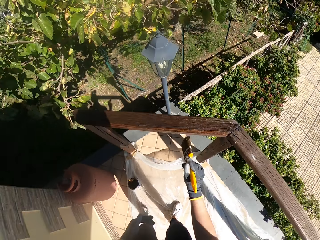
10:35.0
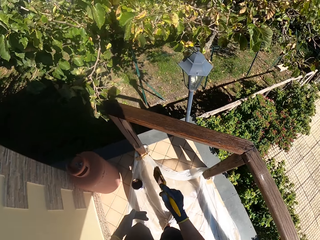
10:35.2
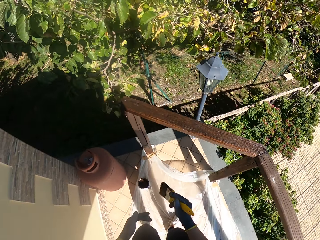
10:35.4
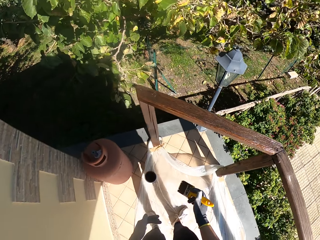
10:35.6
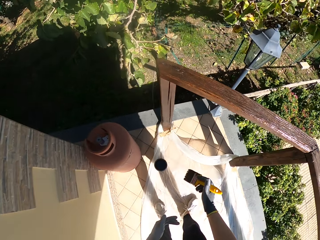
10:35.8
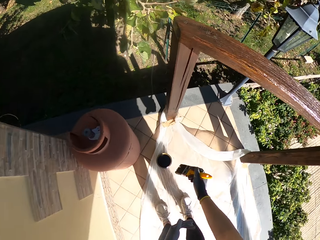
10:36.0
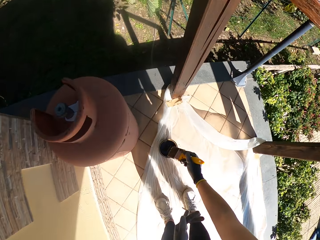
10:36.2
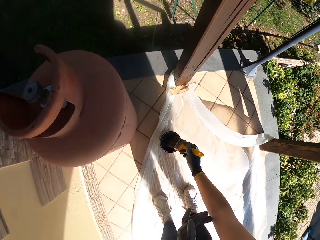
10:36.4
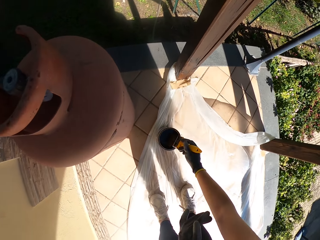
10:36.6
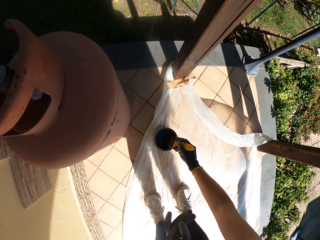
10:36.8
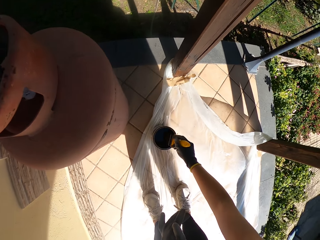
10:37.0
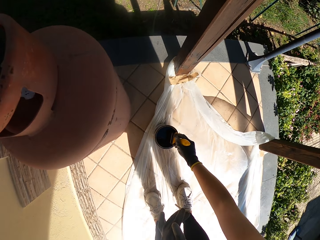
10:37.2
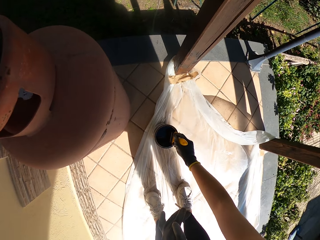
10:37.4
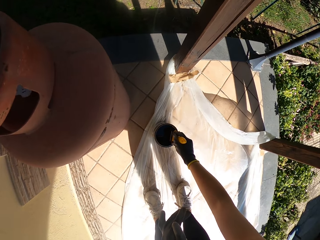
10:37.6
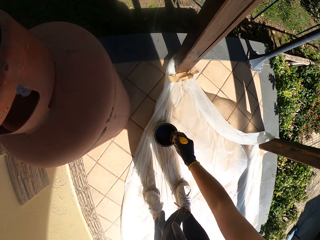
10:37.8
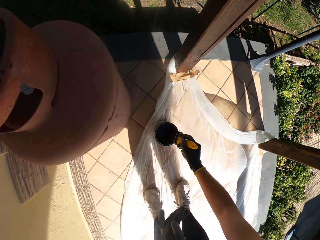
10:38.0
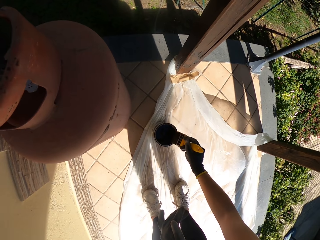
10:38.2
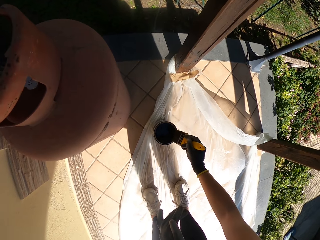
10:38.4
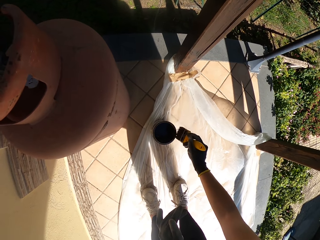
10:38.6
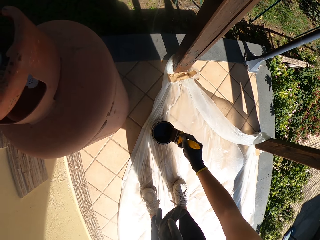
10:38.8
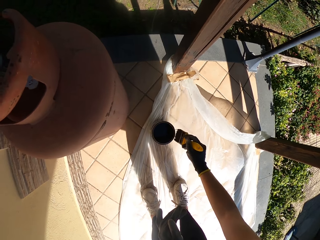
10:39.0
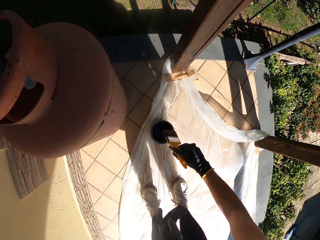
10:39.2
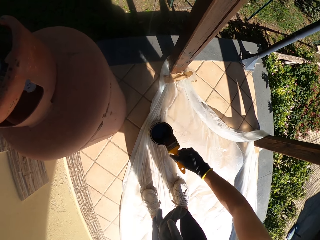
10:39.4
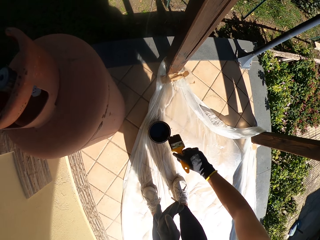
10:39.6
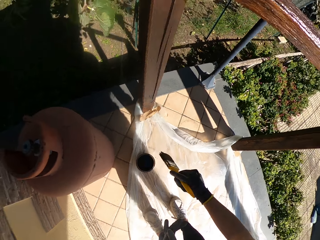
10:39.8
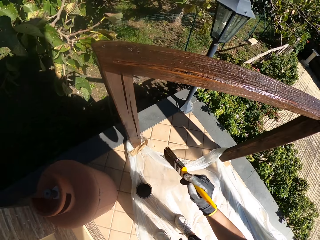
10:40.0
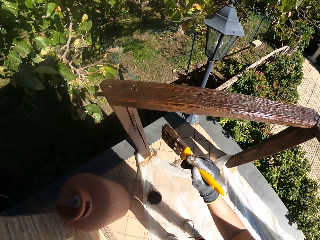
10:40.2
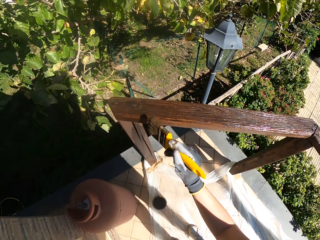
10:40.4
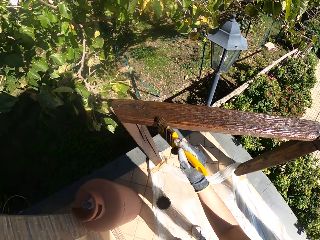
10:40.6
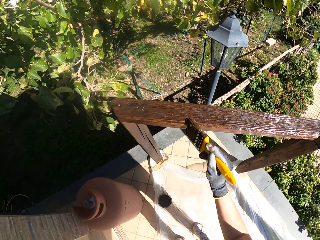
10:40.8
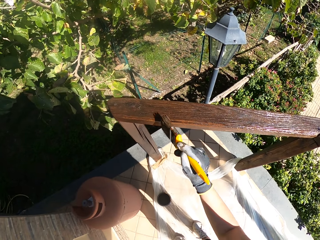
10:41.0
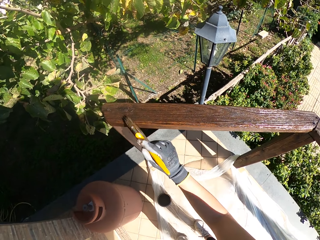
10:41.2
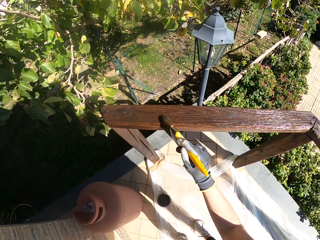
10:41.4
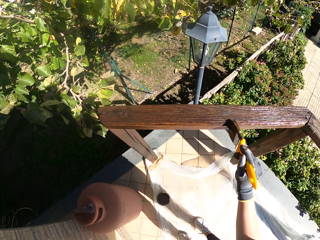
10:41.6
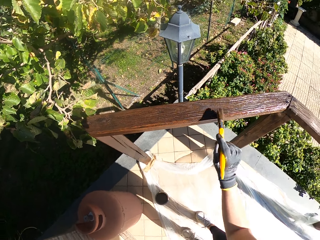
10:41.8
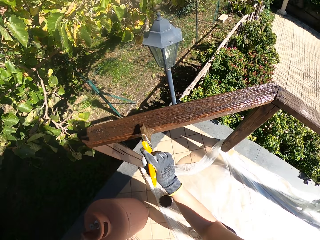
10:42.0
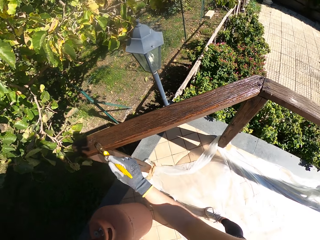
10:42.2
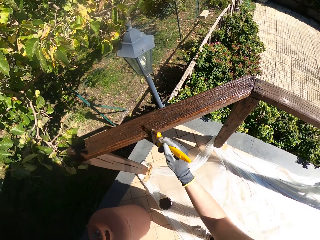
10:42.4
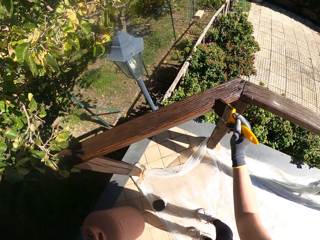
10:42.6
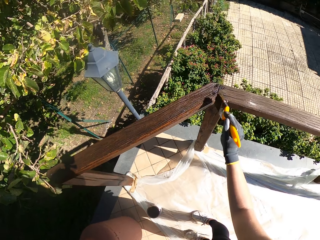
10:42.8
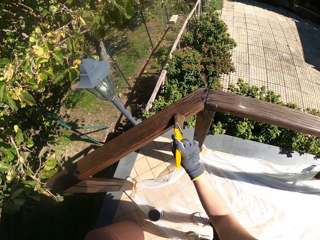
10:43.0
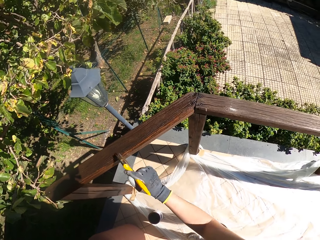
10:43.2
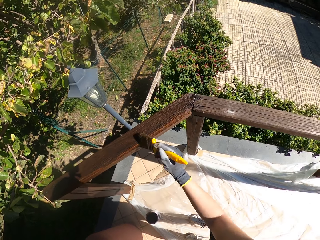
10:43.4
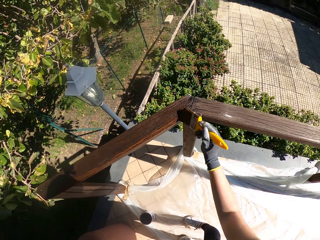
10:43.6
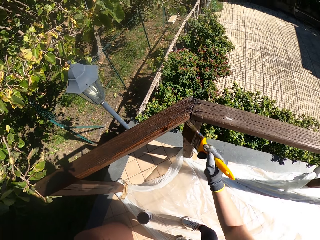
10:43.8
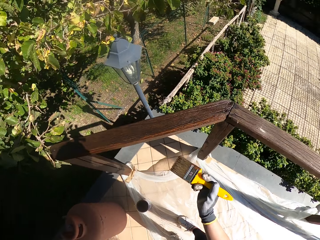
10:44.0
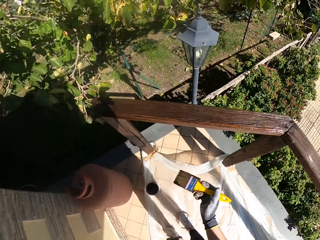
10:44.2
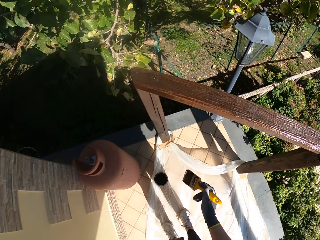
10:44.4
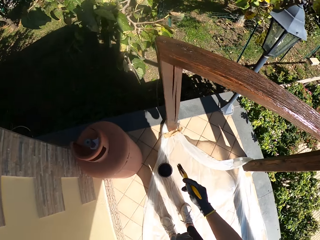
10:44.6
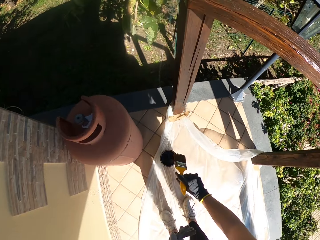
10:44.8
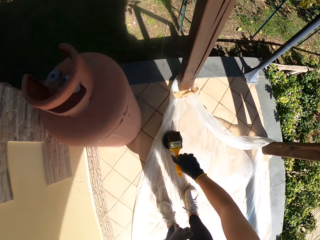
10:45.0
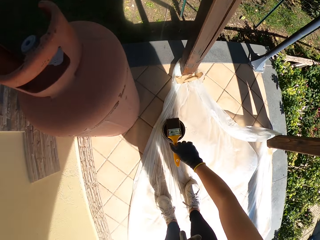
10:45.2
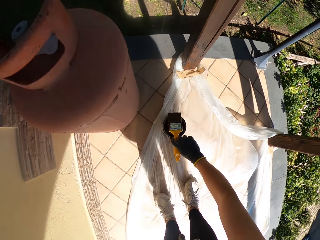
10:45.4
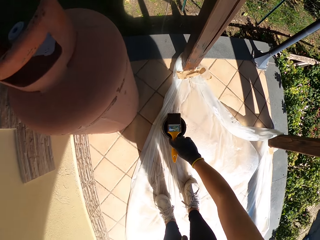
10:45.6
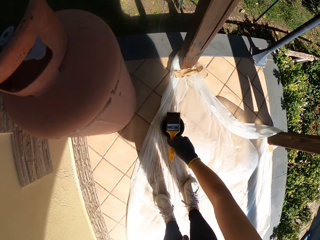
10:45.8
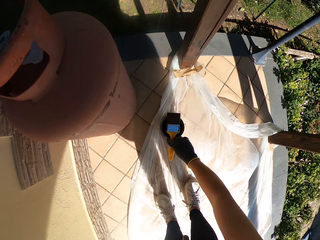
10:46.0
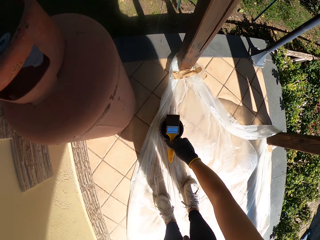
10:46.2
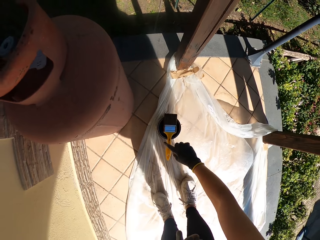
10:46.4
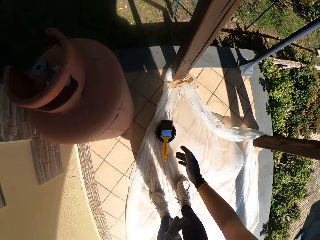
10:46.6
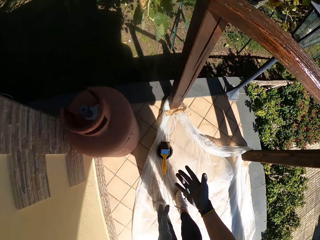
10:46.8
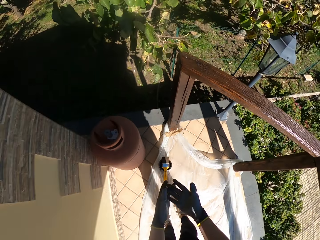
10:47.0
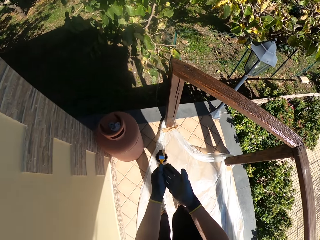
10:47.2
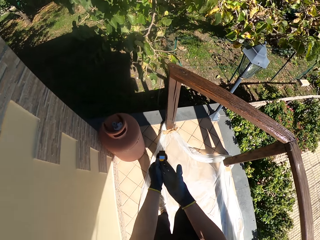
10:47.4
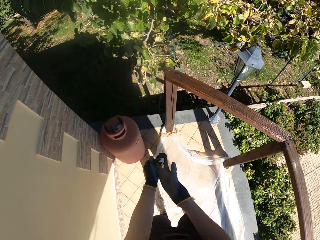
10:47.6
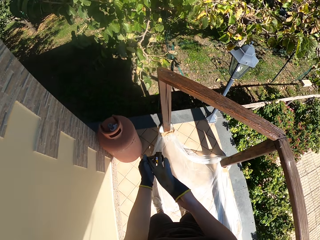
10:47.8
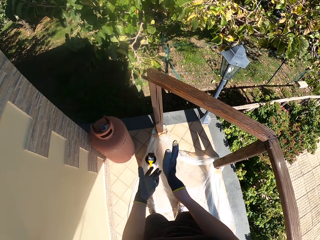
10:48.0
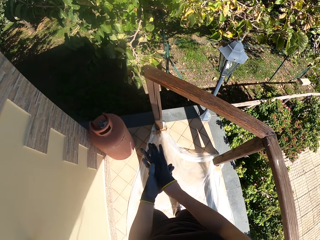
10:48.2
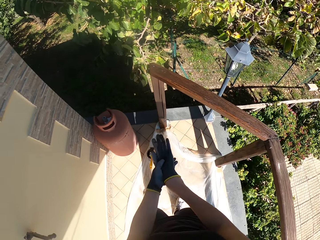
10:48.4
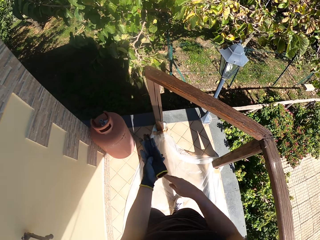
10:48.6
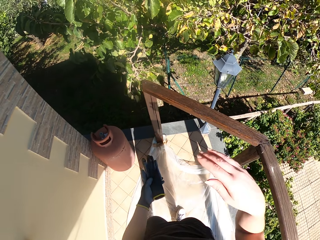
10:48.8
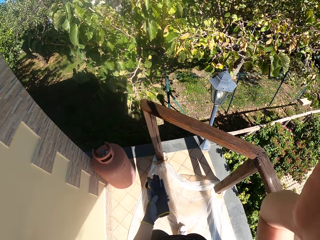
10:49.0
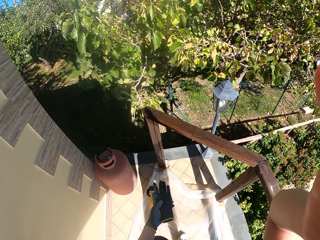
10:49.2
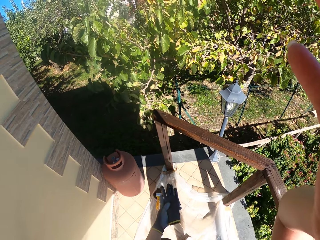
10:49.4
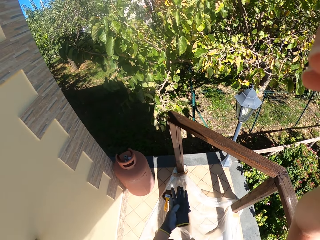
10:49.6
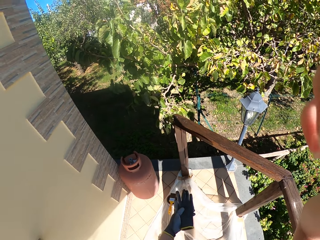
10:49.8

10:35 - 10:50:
The camera wearer dips the paint brush in the paint can. He wipes the paint brush on the edge of the paint can. He paints the wooden railing with the paint brush. He drops the paint brush on top of the paint can. He removes the glove on his right hand.
